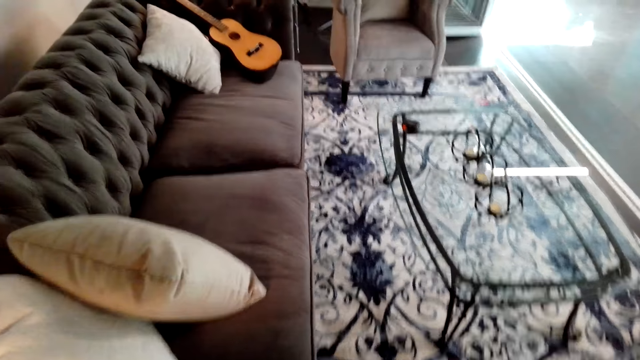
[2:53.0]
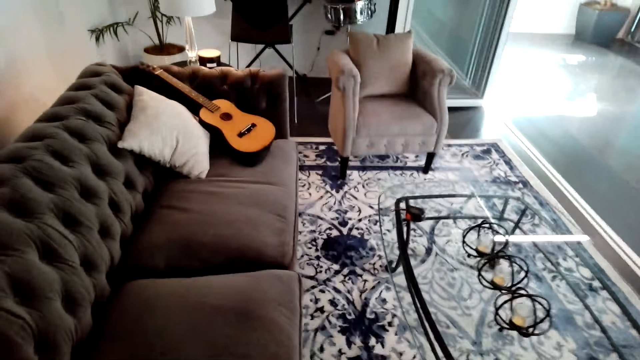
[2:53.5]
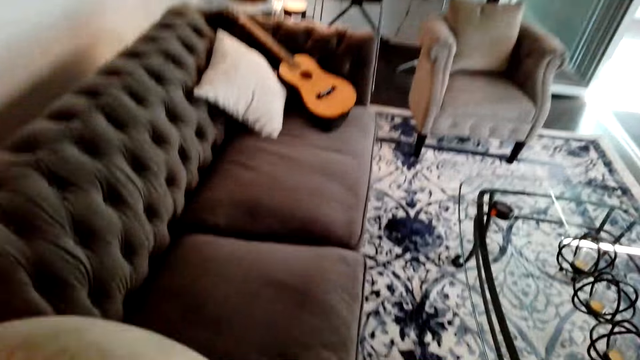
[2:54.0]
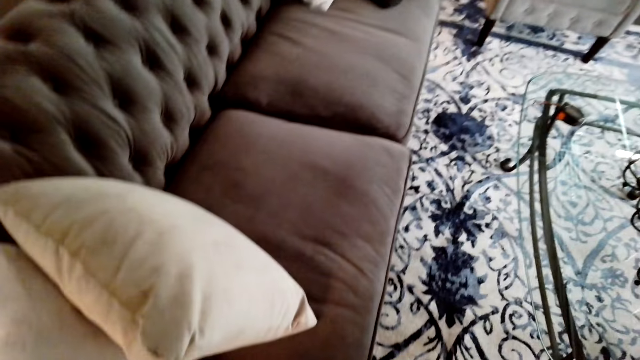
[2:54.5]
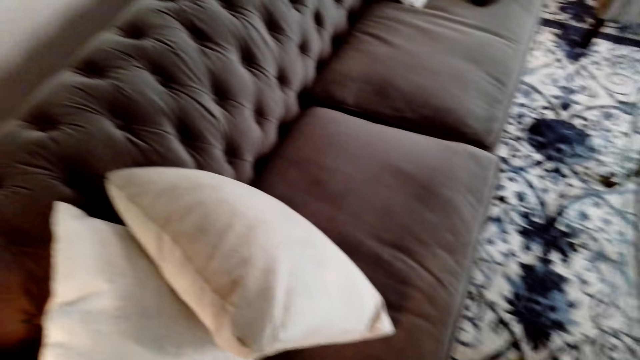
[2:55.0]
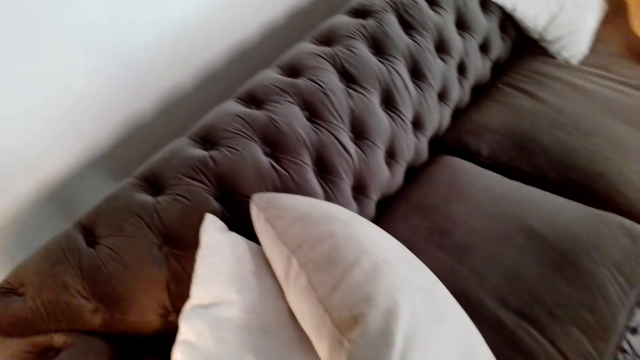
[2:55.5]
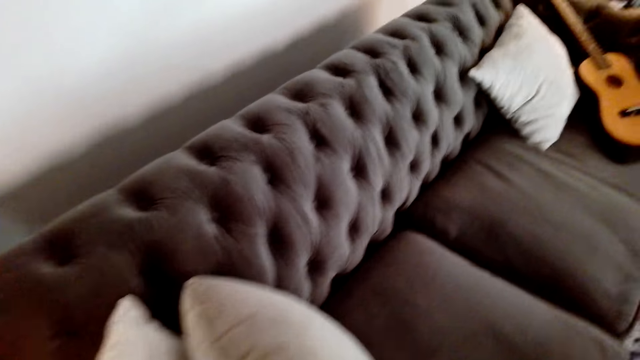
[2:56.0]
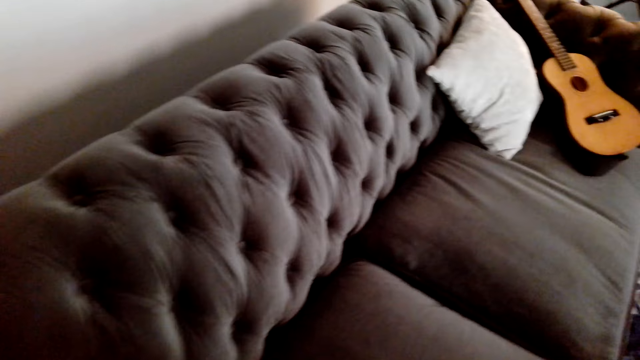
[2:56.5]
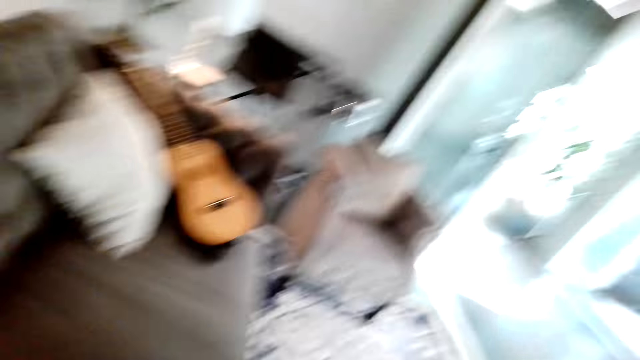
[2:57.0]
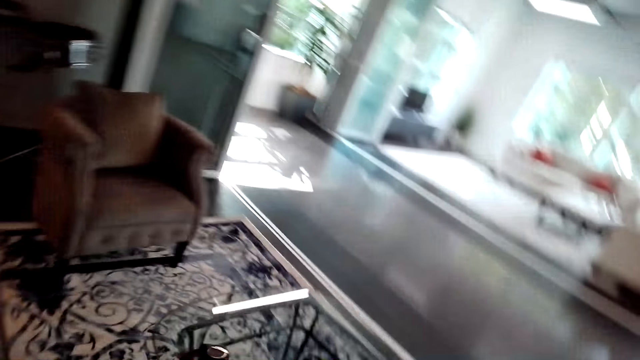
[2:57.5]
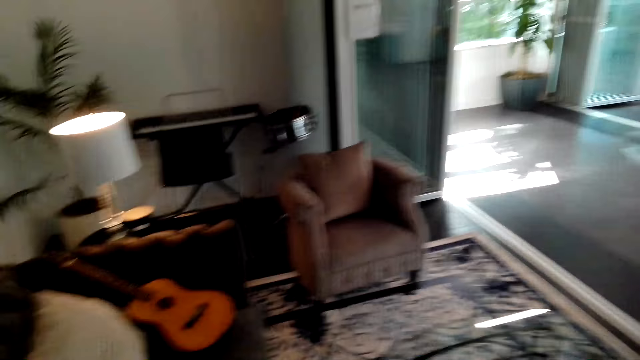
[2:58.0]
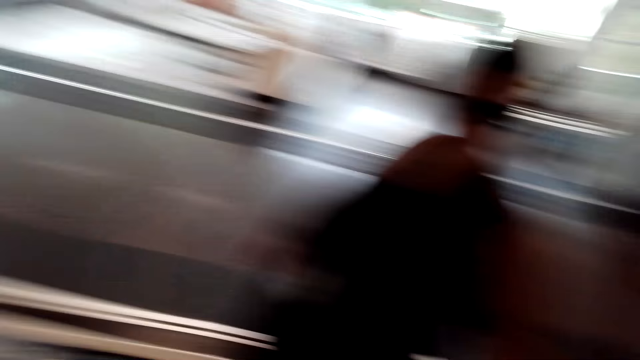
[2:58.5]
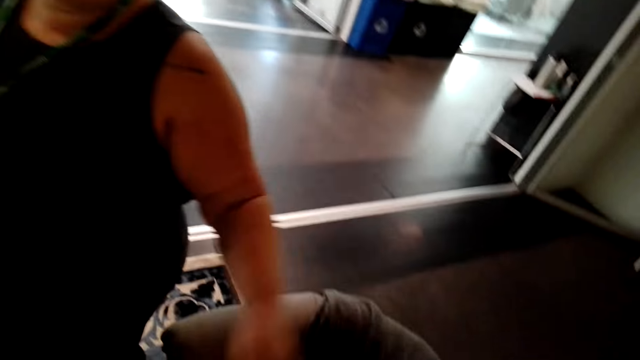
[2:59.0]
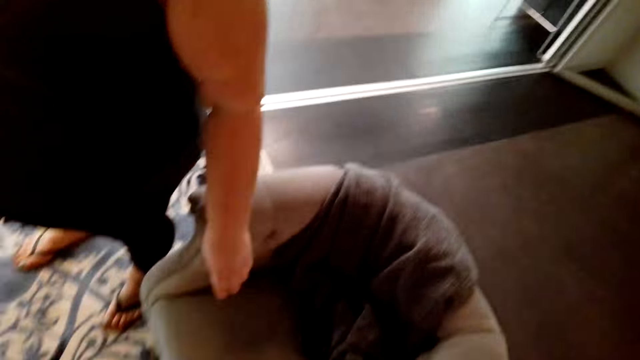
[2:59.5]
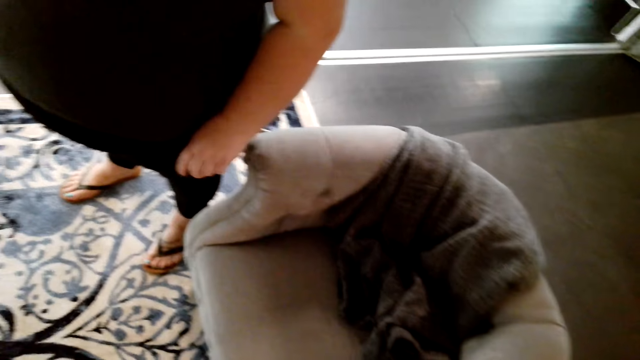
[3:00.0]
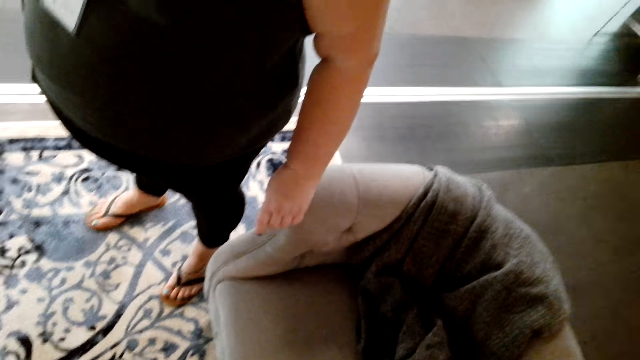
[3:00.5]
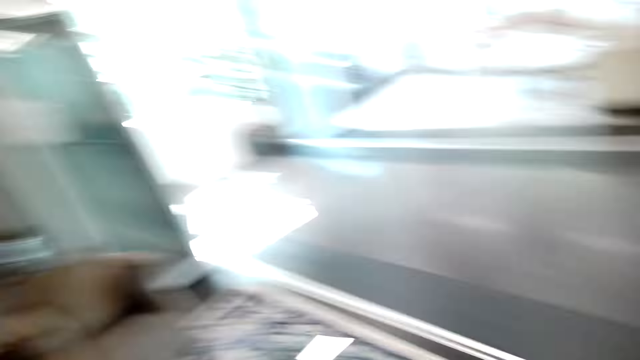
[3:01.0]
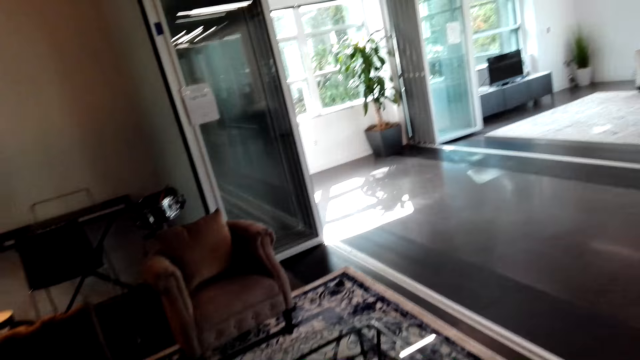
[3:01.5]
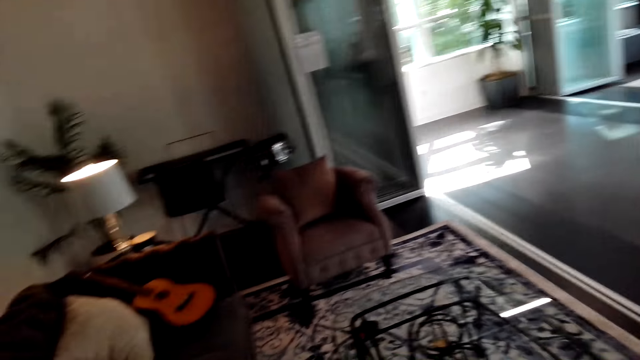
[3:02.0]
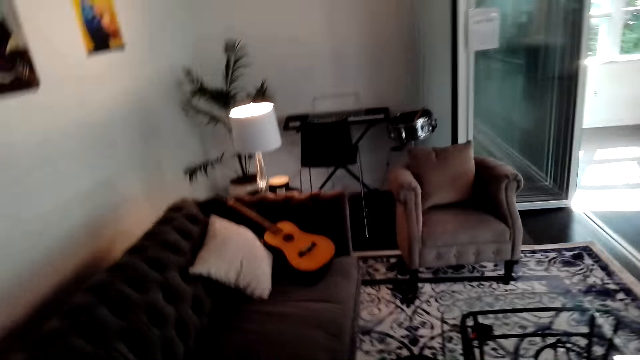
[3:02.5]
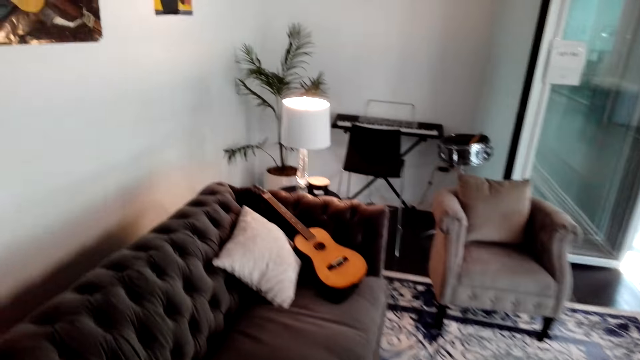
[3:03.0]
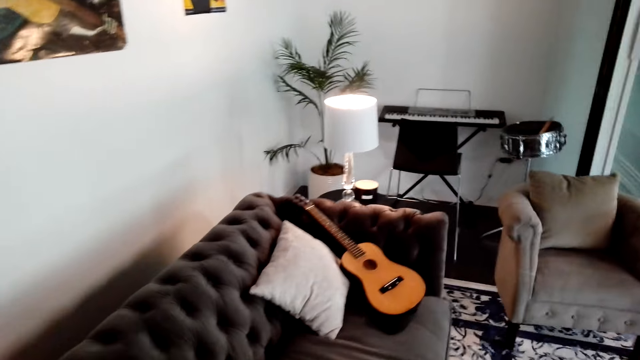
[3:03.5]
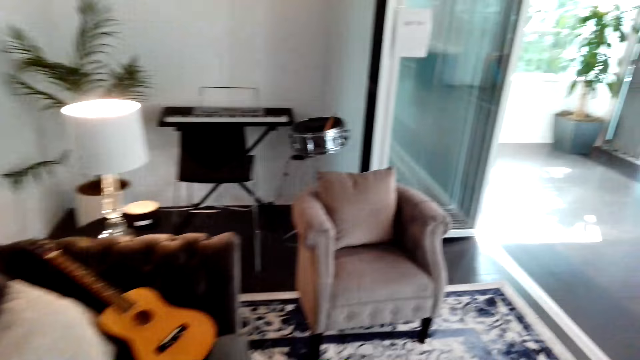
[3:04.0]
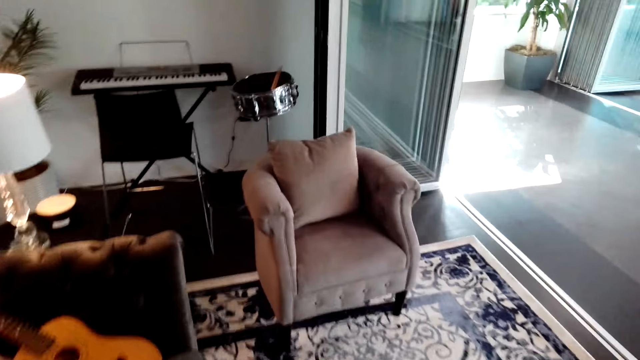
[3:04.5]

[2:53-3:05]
A woman demonstrates something to another woman in the sitting room.

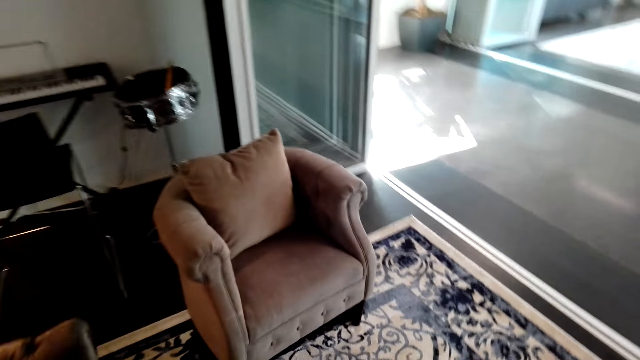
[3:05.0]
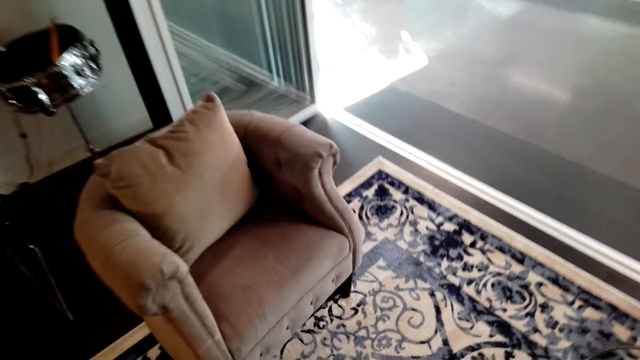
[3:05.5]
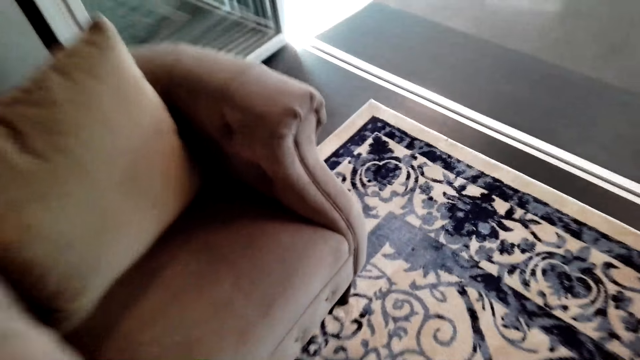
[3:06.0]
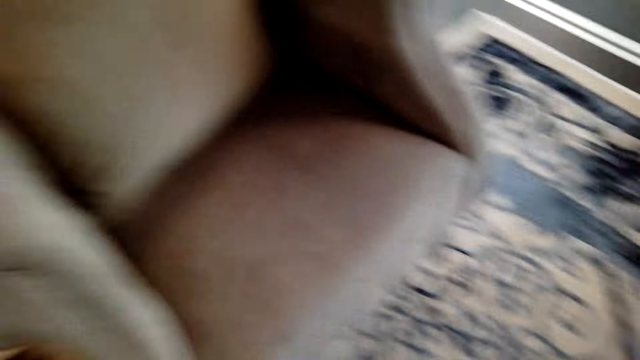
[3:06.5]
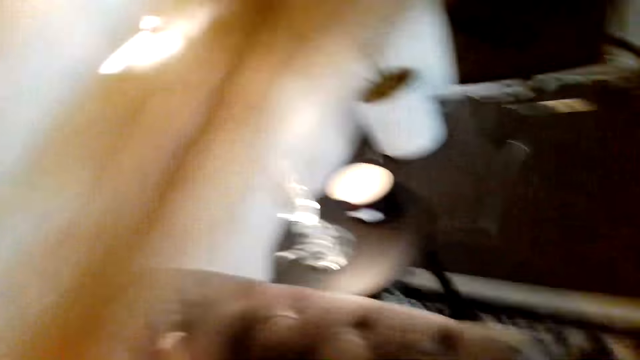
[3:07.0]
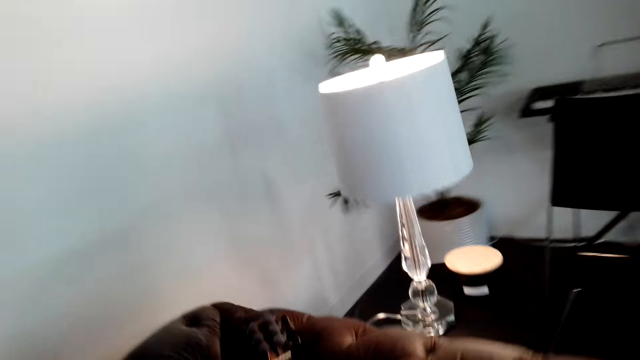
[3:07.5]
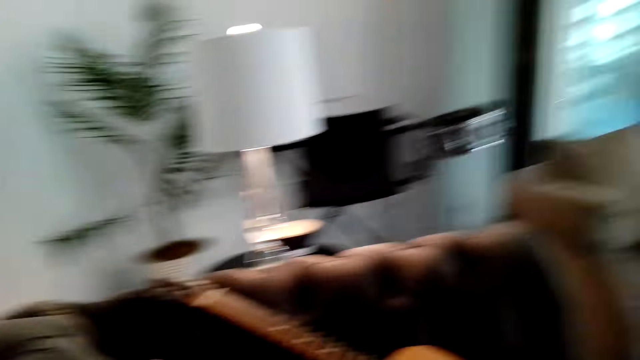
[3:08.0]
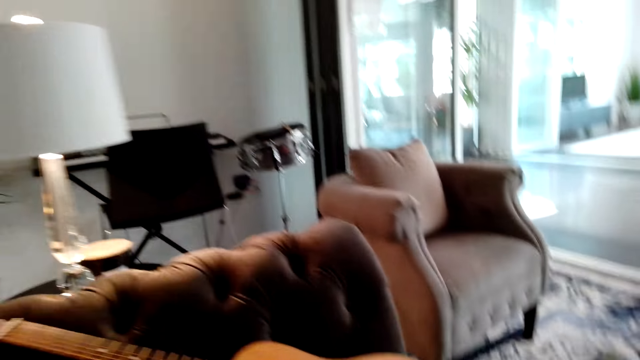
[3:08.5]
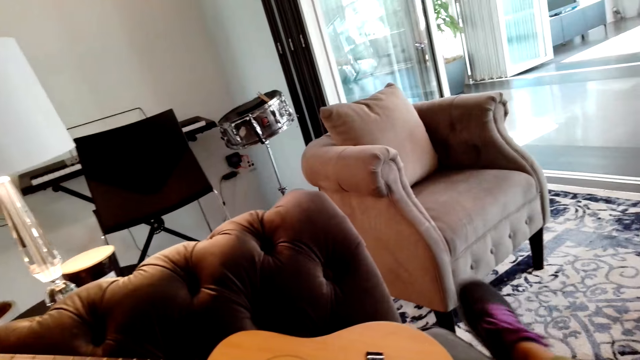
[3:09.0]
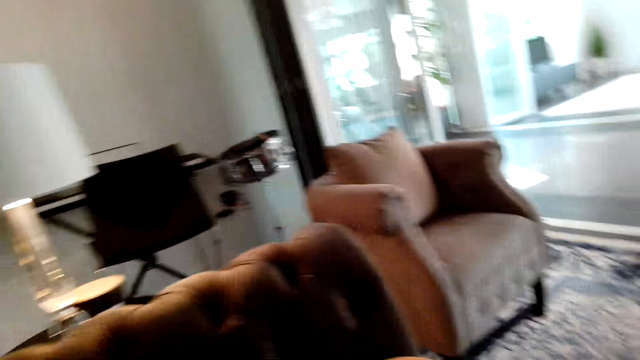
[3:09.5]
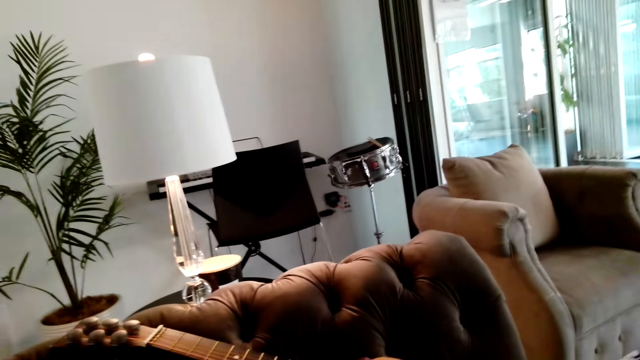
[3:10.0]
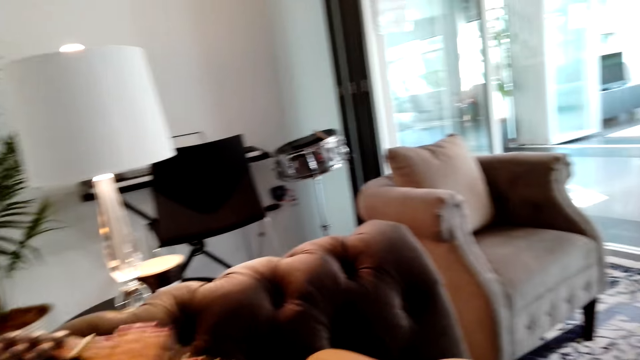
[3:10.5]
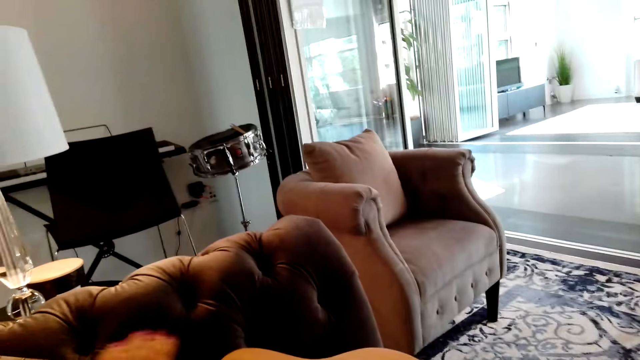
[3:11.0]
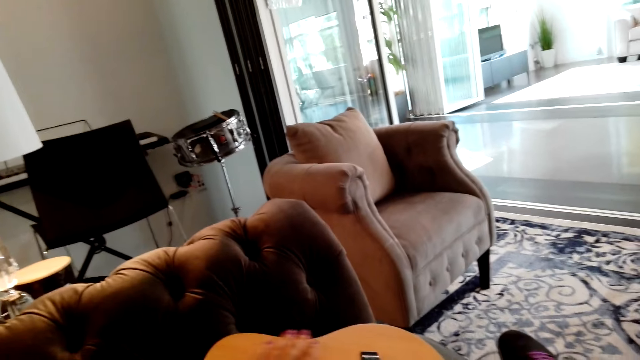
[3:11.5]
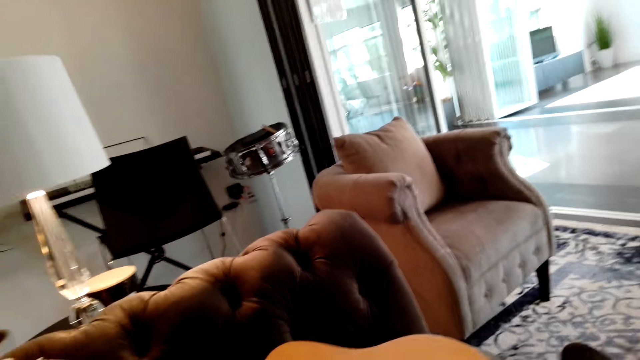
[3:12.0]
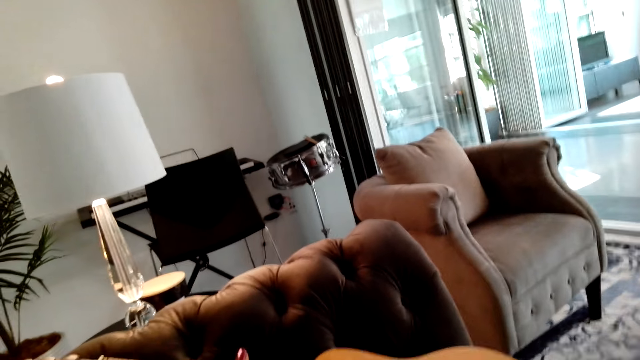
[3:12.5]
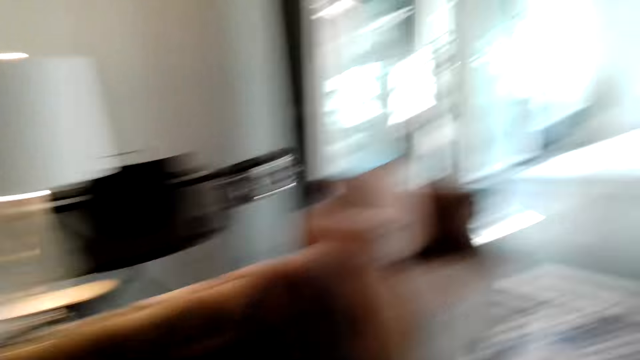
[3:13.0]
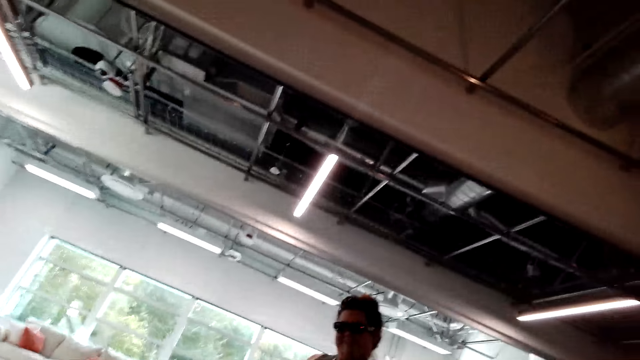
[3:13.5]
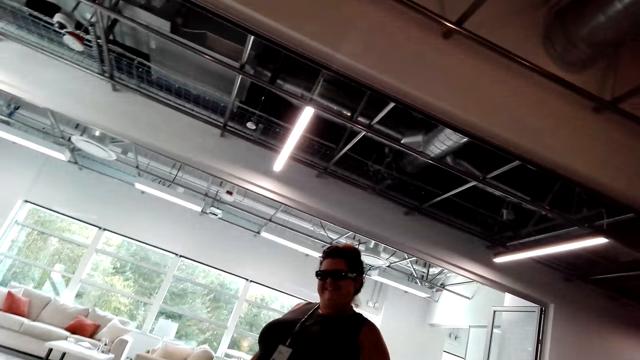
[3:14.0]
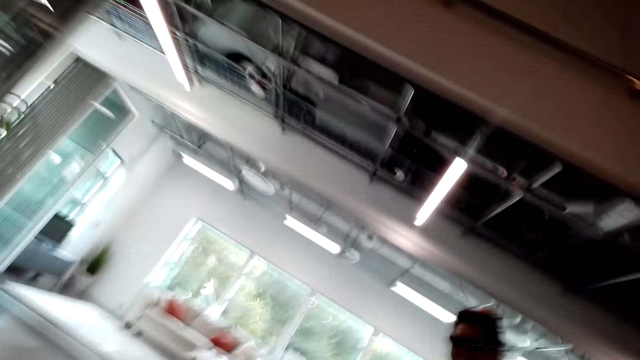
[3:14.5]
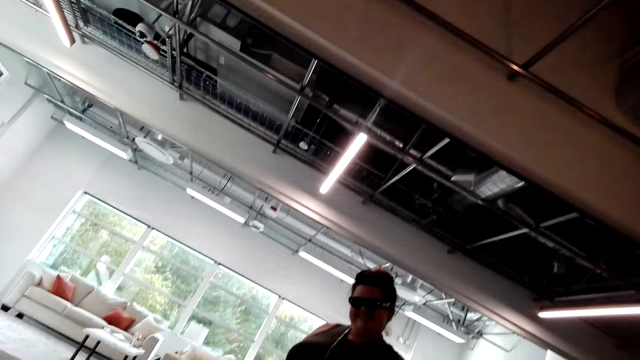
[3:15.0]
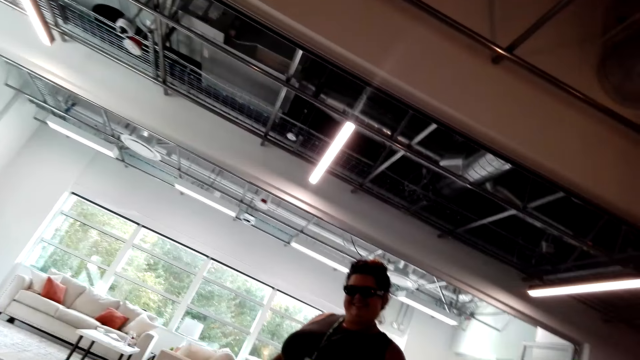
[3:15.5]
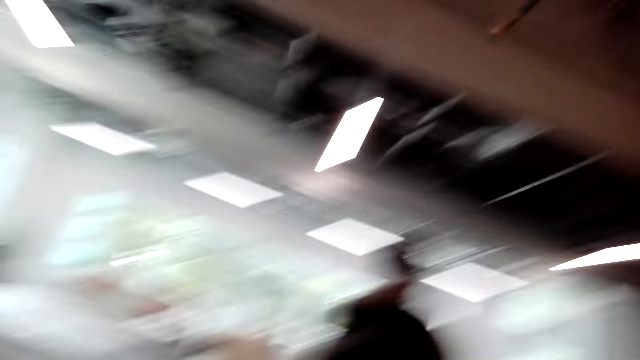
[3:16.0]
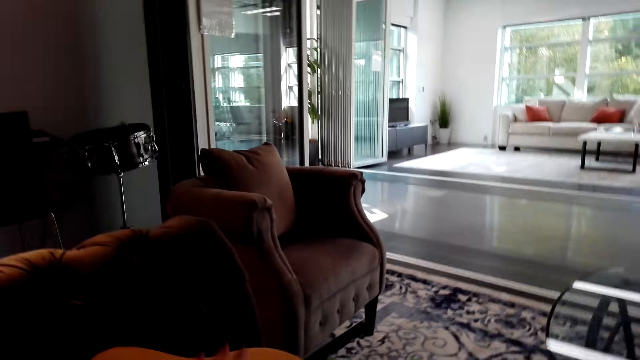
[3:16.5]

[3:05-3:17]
The camera wearer shows a woman the guitar.
